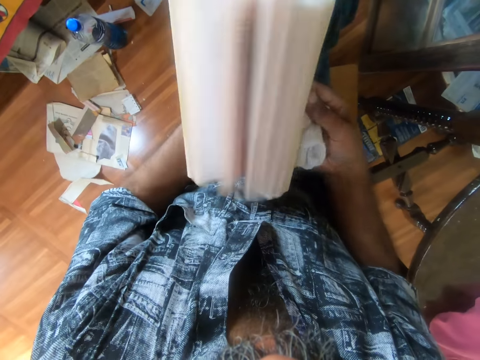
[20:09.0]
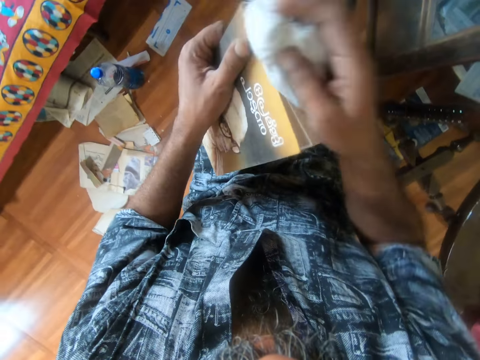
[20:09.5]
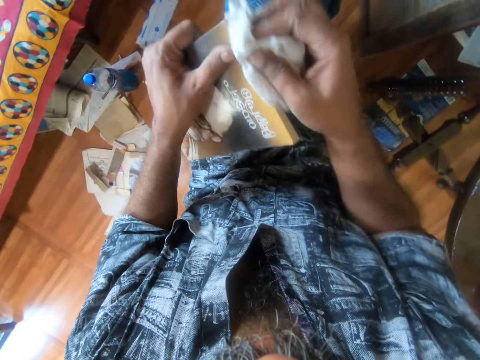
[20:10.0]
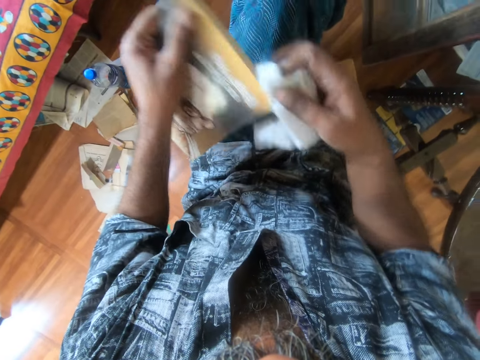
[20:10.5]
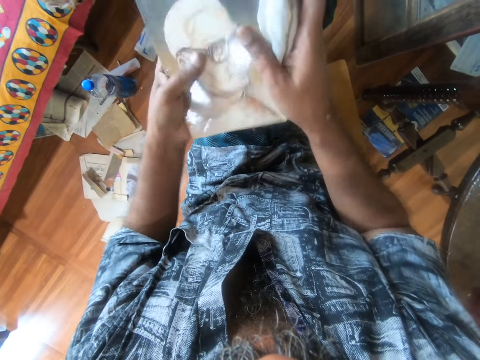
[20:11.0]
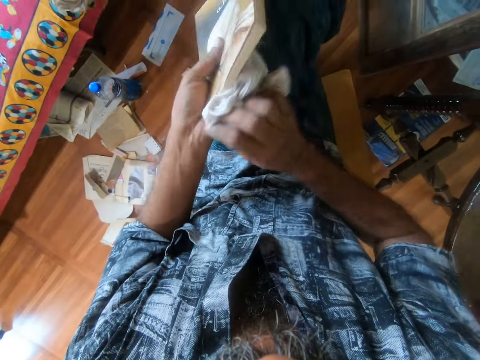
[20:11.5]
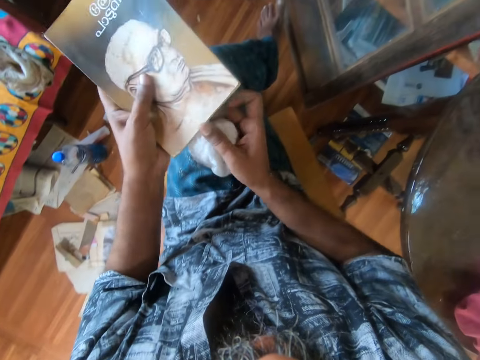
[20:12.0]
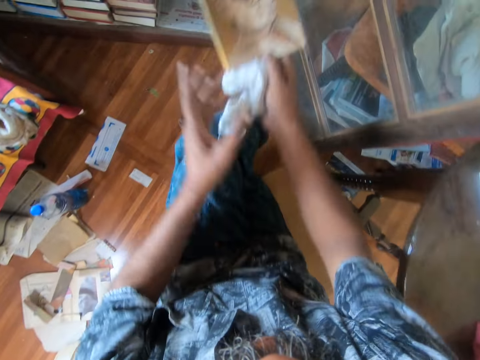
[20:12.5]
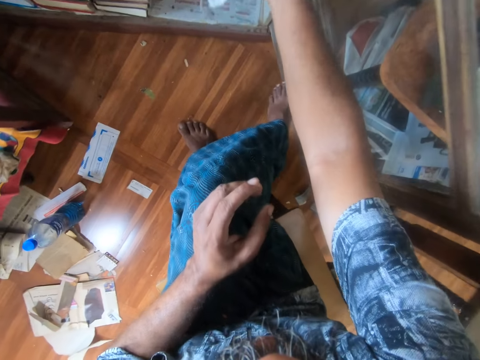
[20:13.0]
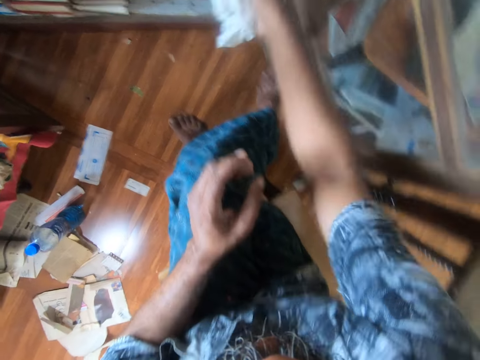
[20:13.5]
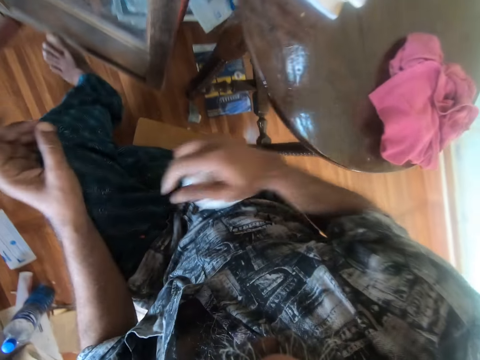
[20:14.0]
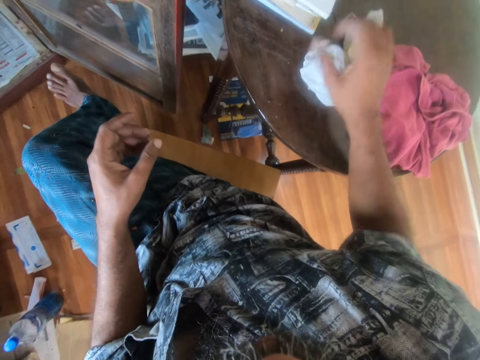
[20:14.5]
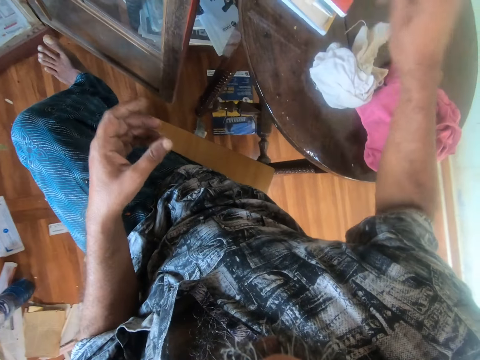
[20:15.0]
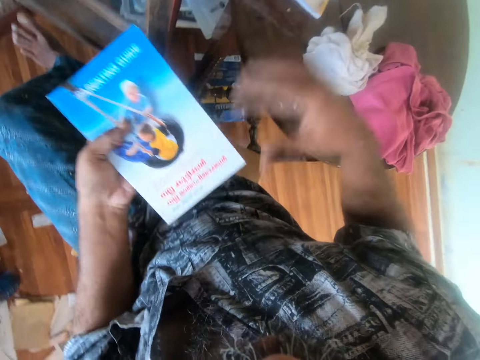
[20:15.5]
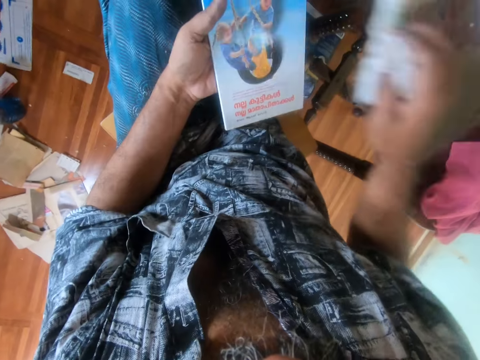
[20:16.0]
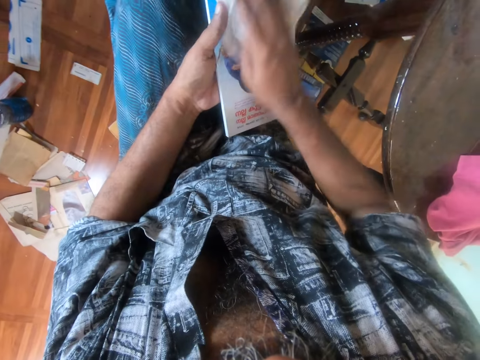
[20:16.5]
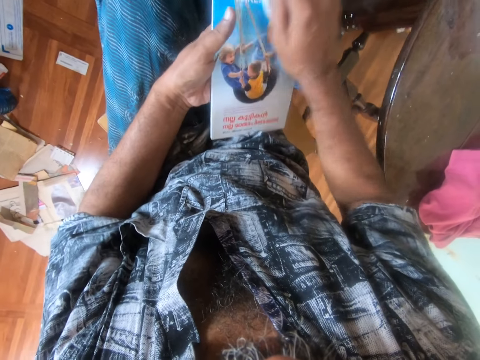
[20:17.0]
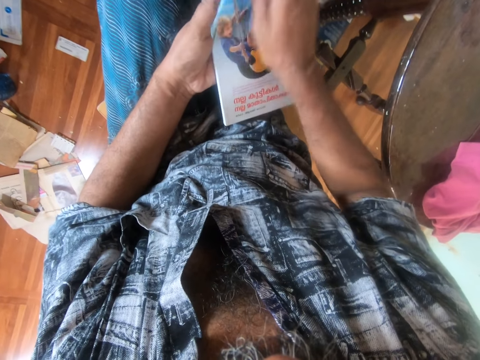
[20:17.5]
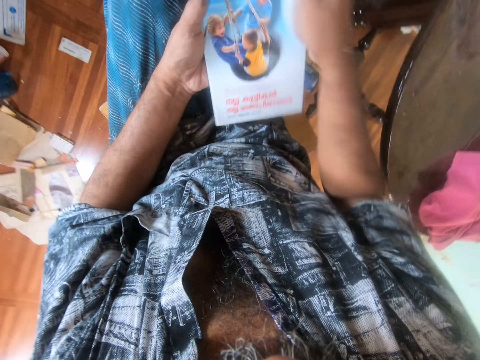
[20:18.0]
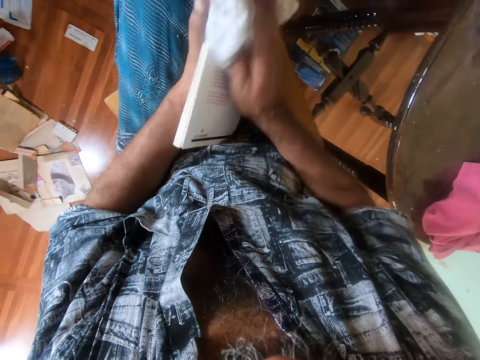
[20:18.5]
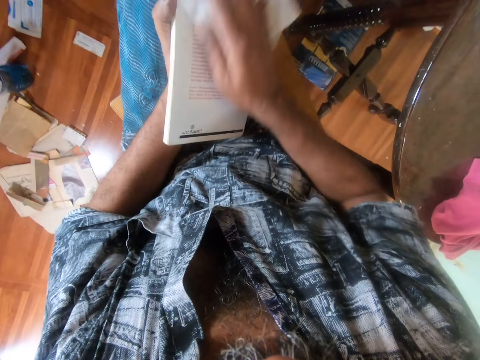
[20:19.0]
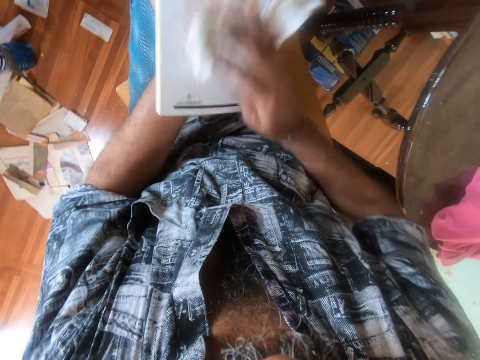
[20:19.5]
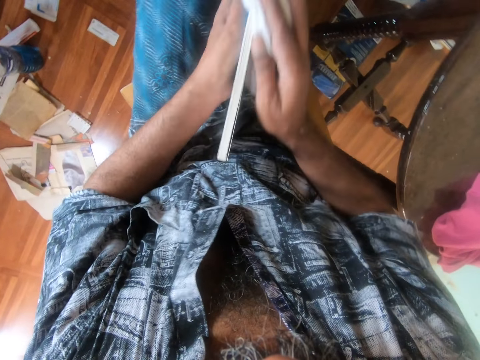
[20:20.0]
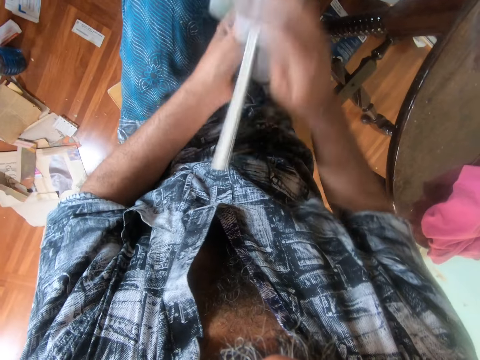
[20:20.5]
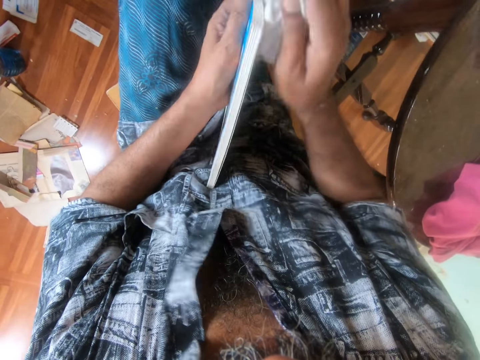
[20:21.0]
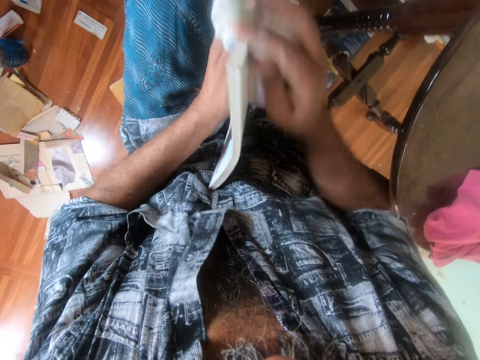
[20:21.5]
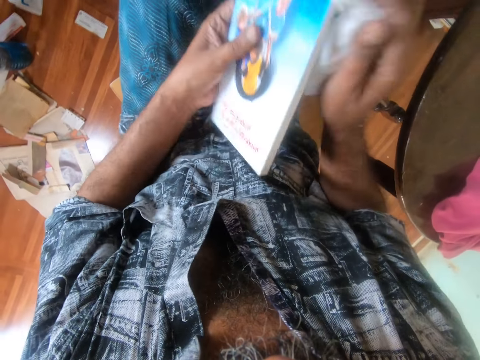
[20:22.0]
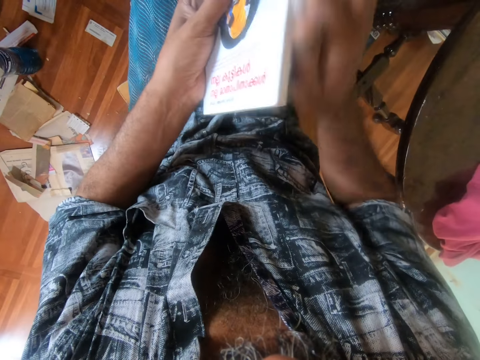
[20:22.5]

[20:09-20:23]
The camera wearer wipes on the book pages with a piece of cloth. She turns the book over. She wipes on the book pages. She takes the book with her right hand. She places the book on a bookshelf. She turns around a room. She places the piece of cloth on the table. She picks a book from the table. She puts the book to her left hand. She holds the book with the left hand. She picks the piece of cloth from the table. She wipes the book with the piece of cloth. She turns over the book in her hands. She wipes the book with the piece of cloth.

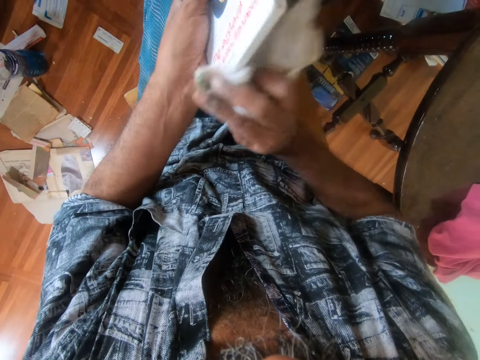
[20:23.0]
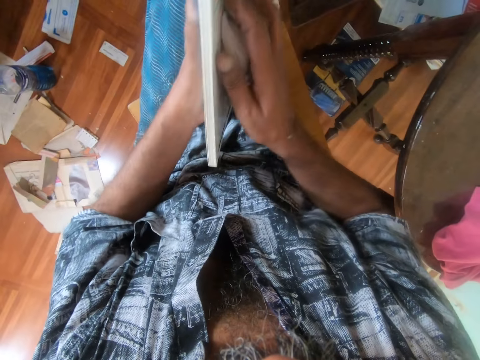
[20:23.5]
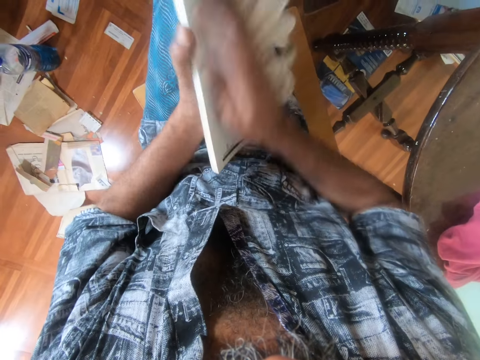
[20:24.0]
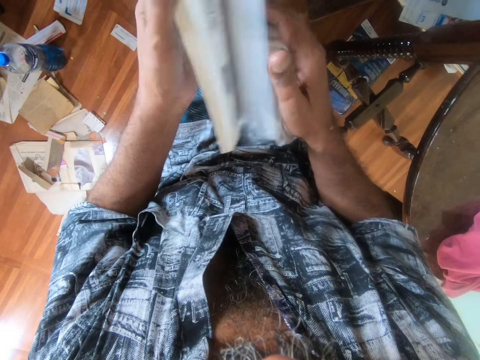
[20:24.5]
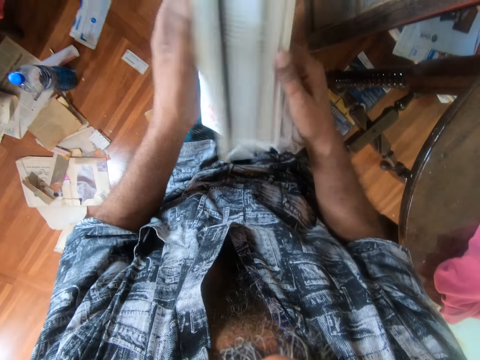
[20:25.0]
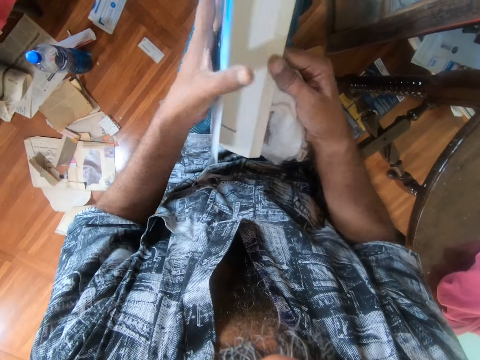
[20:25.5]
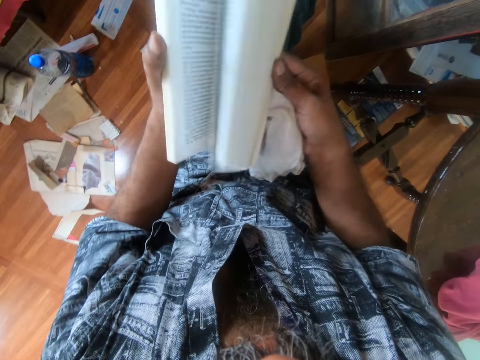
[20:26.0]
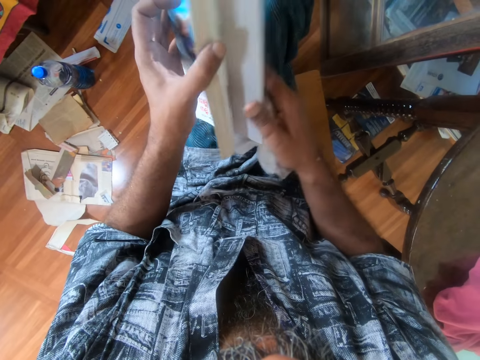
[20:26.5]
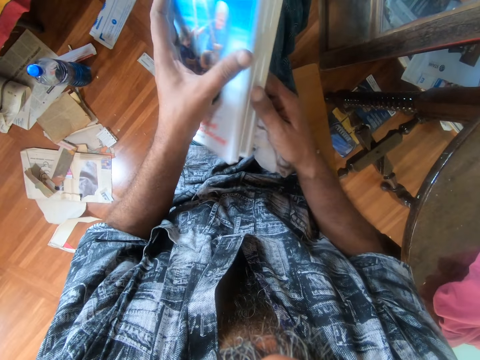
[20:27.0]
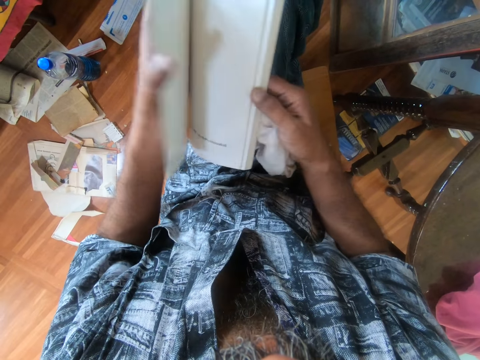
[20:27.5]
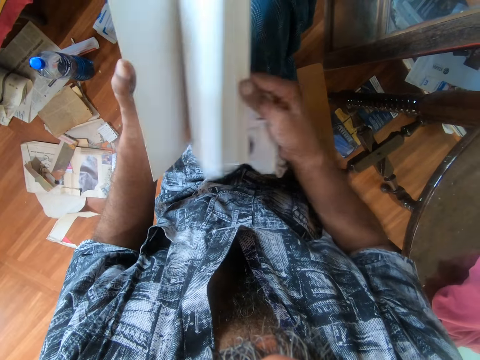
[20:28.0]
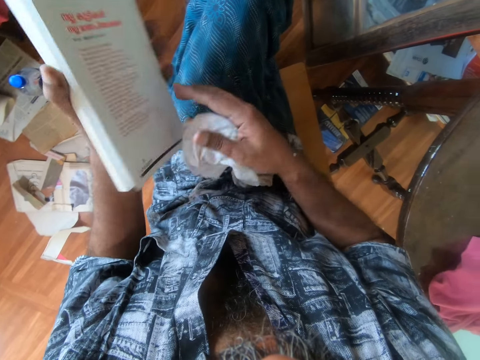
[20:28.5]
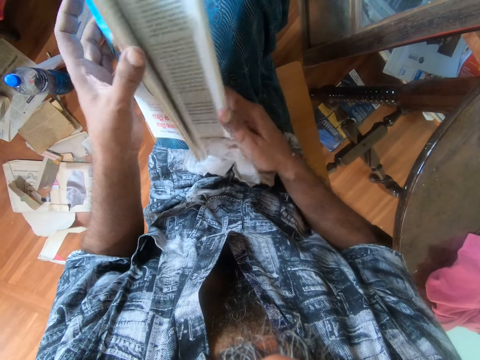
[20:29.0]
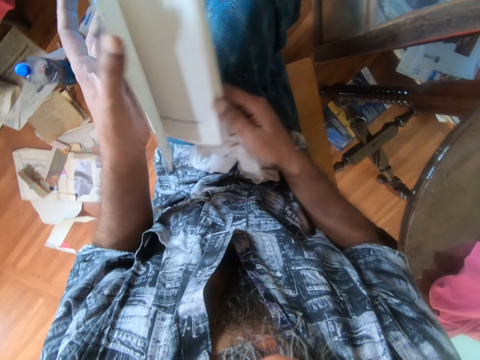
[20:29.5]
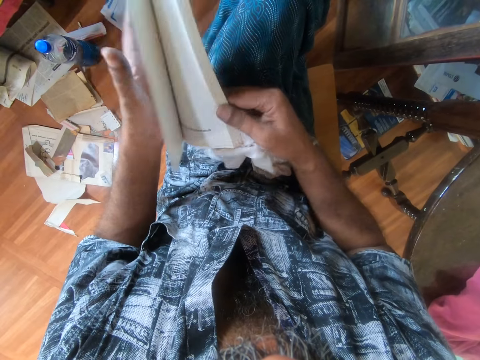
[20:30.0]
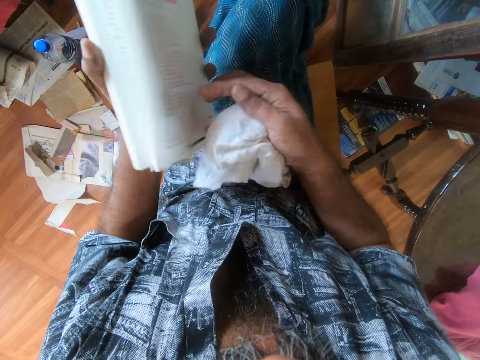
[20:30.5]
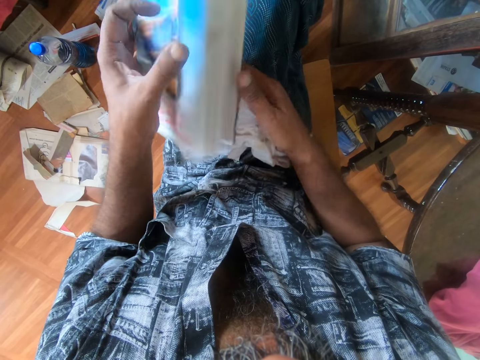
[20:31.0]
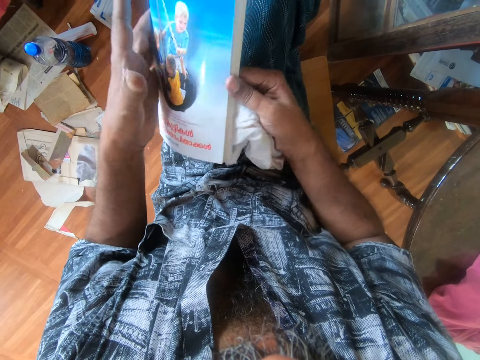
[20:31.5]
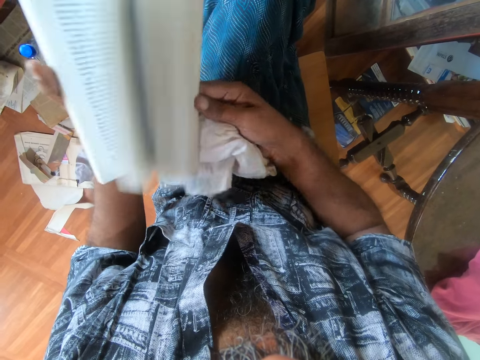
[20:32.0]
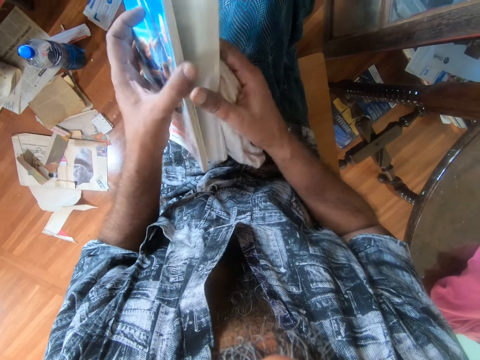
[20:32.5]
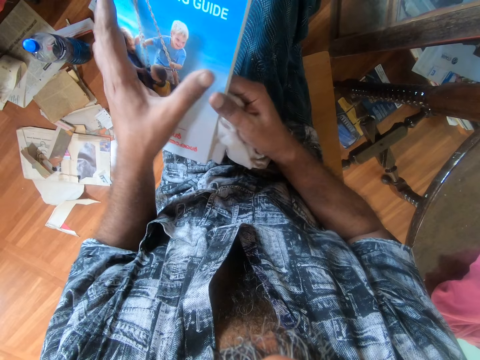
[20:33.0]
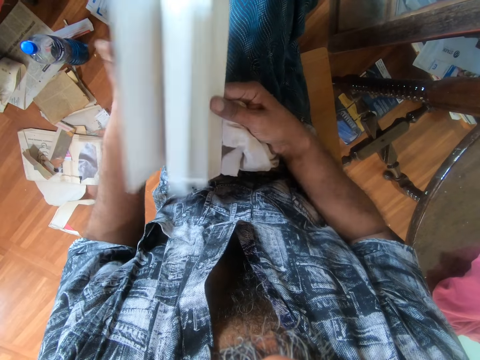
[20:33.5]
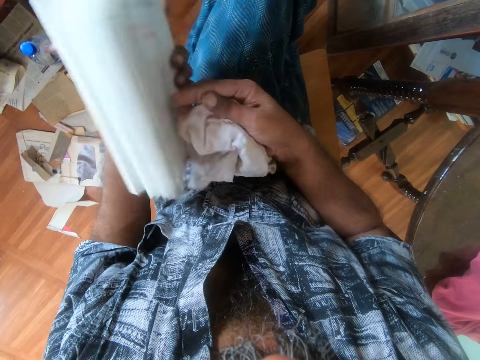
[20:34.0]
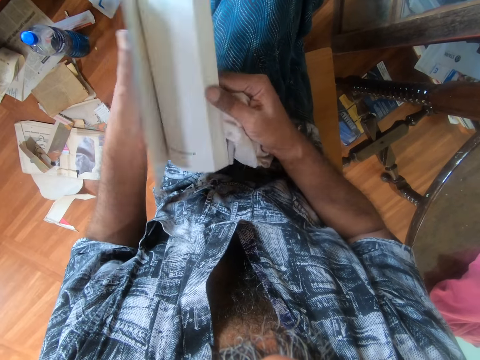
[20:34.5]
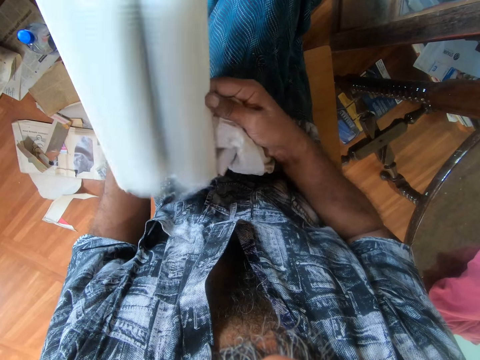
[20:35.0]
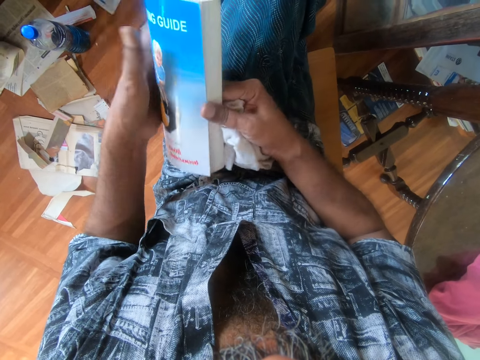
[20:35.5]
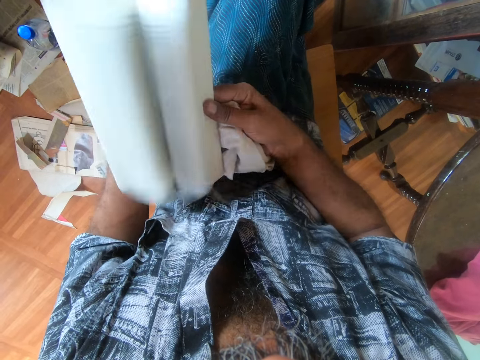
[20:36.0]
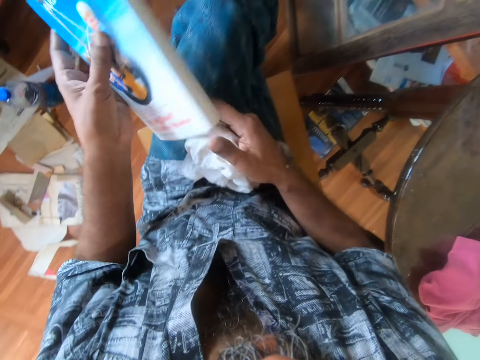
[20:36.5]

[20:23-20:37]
The camera wearer opens the book pages. They peruse the pages of the book.
